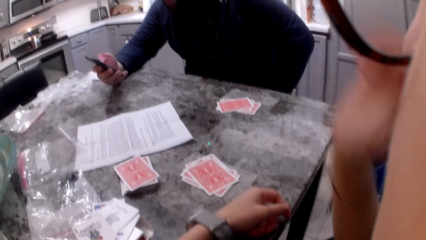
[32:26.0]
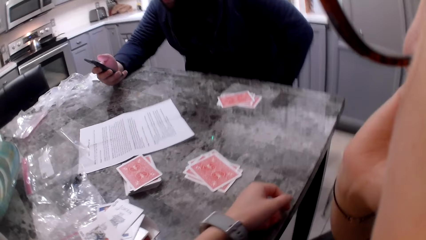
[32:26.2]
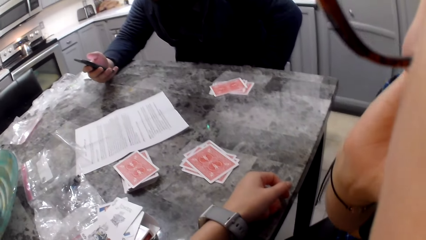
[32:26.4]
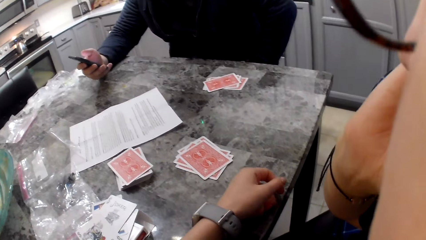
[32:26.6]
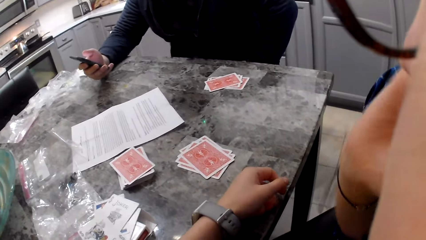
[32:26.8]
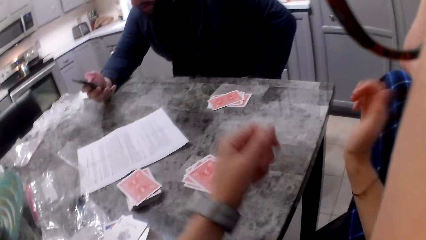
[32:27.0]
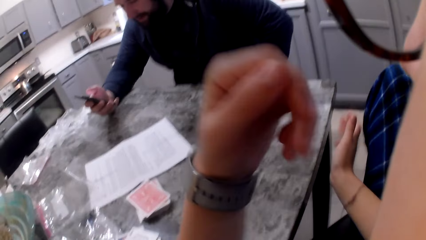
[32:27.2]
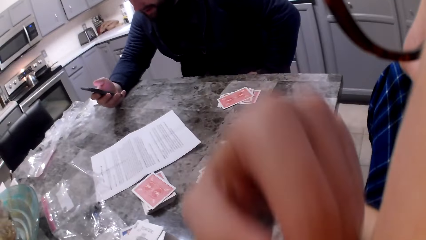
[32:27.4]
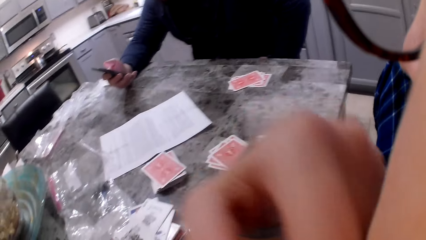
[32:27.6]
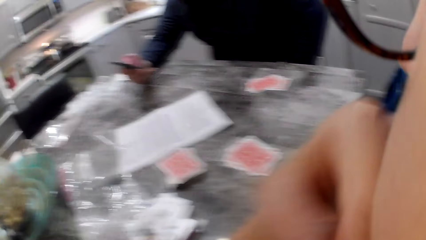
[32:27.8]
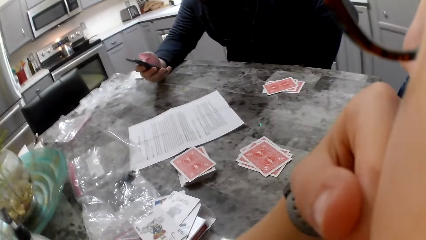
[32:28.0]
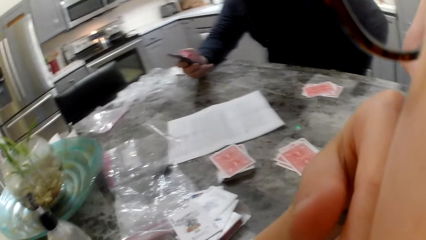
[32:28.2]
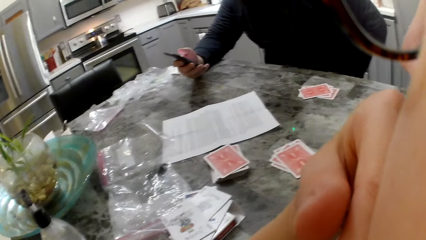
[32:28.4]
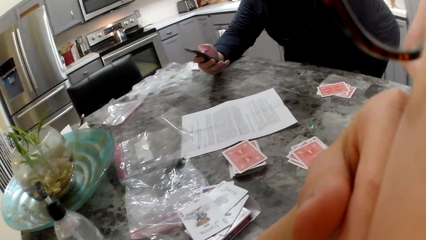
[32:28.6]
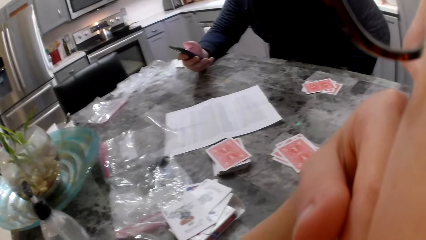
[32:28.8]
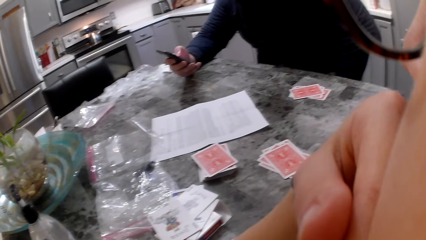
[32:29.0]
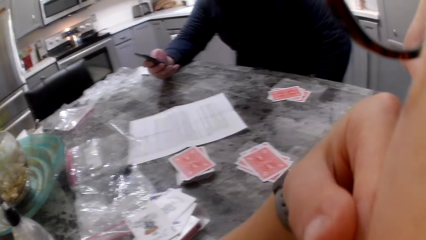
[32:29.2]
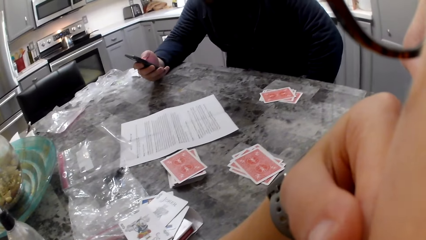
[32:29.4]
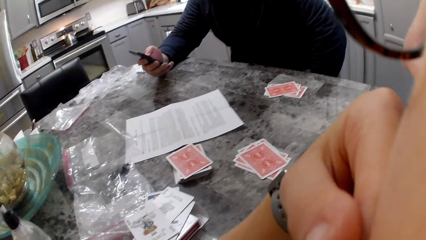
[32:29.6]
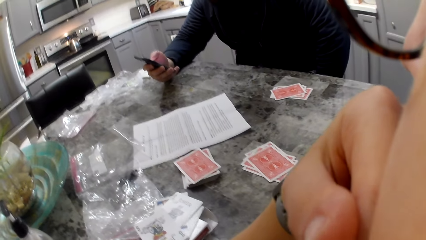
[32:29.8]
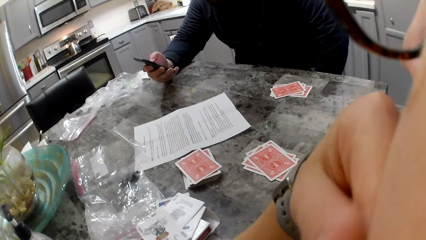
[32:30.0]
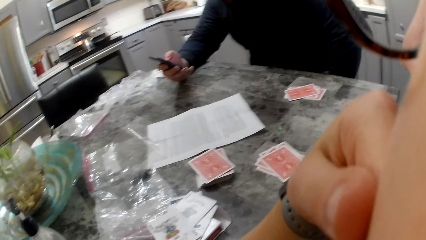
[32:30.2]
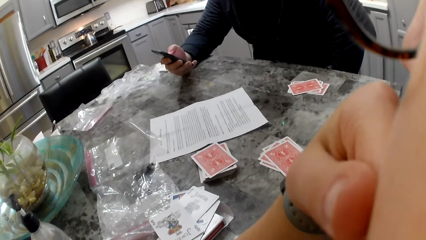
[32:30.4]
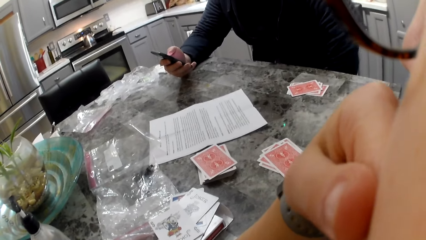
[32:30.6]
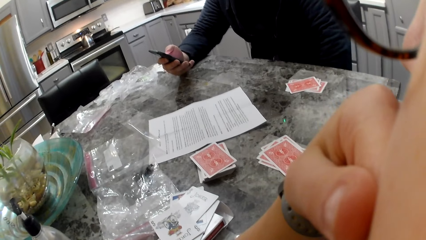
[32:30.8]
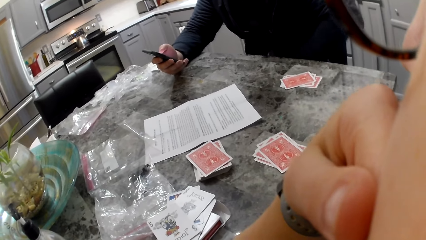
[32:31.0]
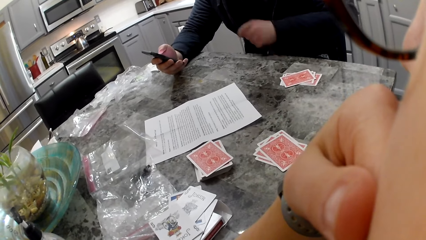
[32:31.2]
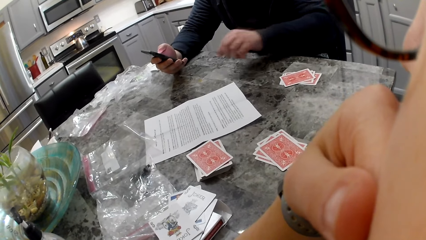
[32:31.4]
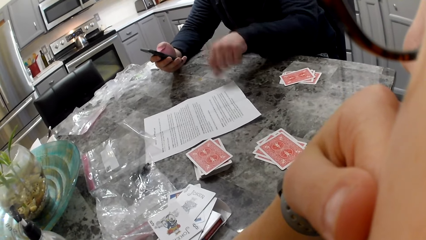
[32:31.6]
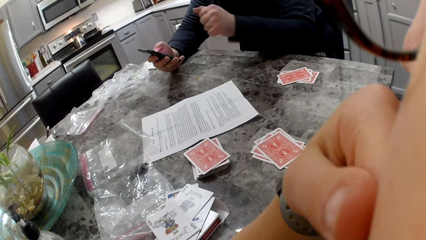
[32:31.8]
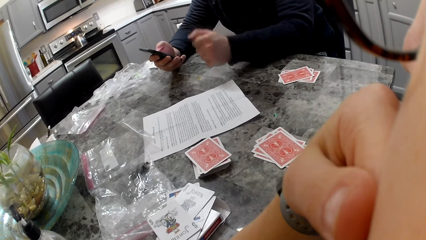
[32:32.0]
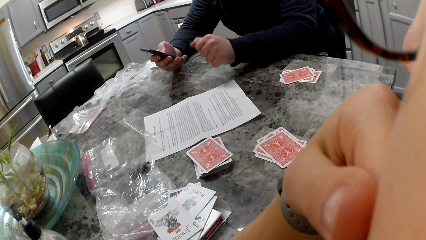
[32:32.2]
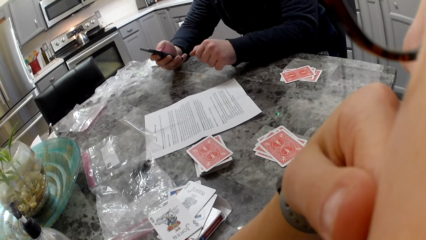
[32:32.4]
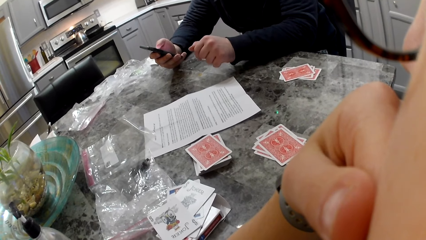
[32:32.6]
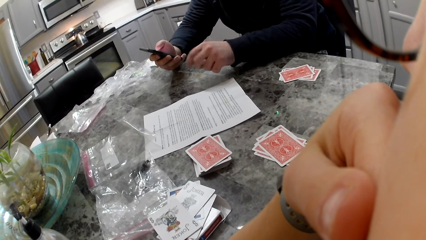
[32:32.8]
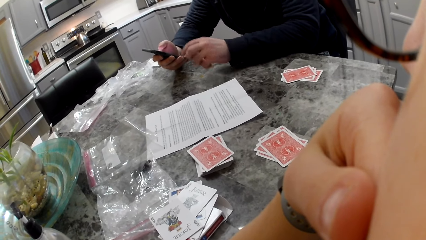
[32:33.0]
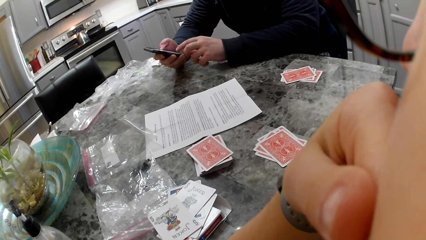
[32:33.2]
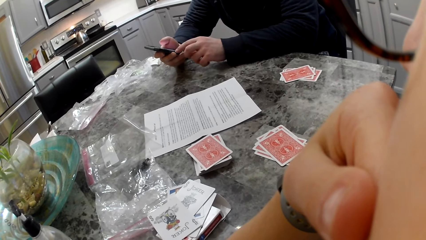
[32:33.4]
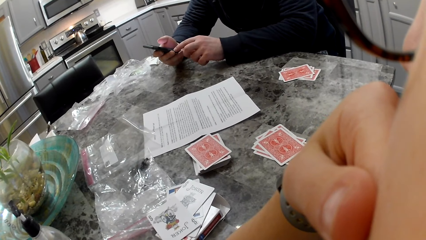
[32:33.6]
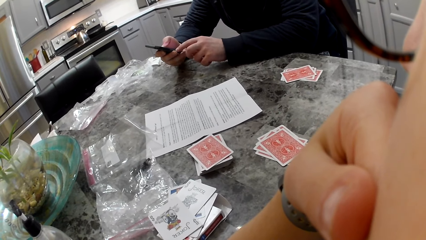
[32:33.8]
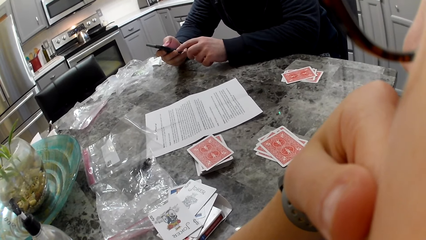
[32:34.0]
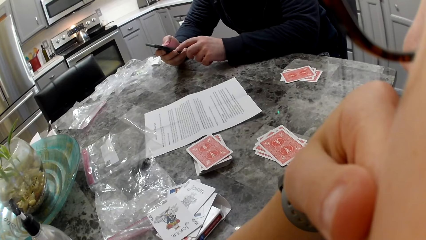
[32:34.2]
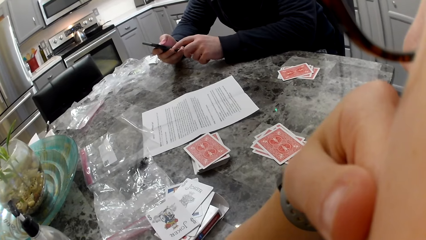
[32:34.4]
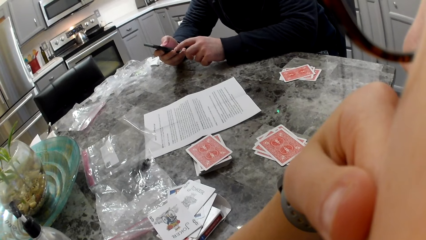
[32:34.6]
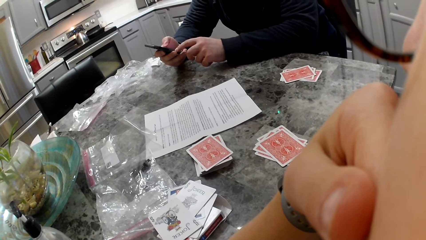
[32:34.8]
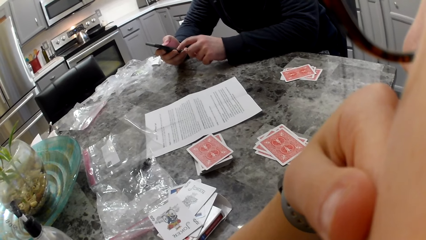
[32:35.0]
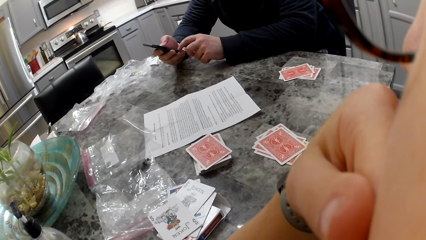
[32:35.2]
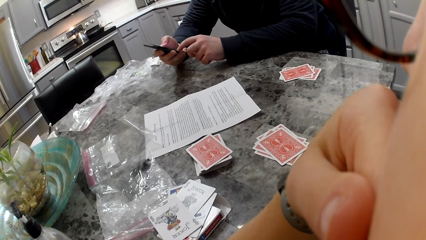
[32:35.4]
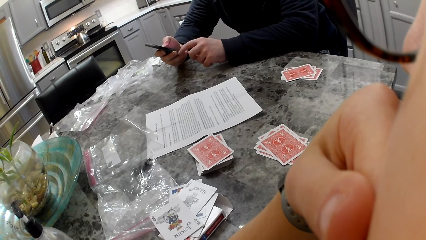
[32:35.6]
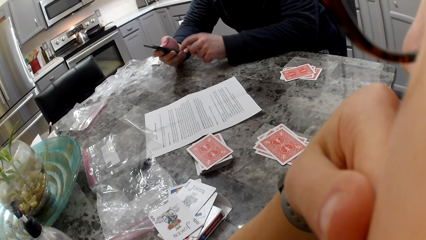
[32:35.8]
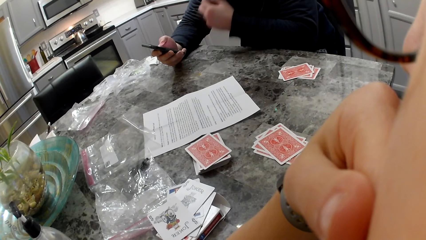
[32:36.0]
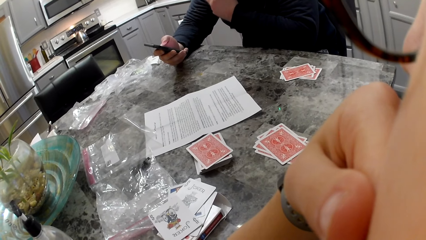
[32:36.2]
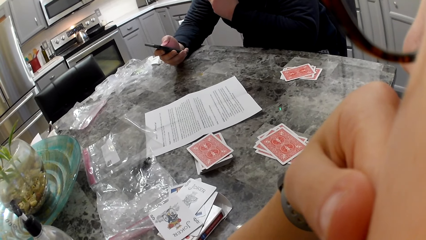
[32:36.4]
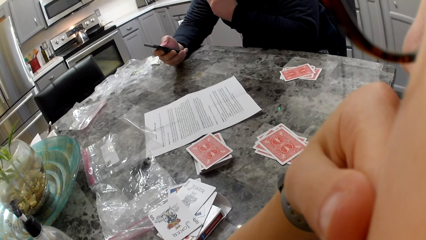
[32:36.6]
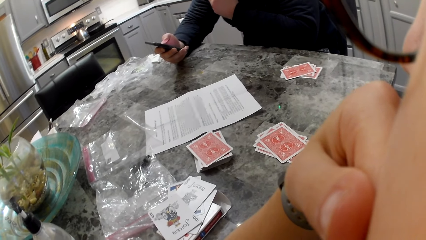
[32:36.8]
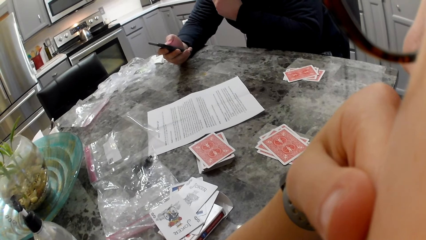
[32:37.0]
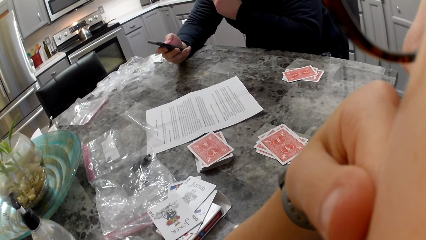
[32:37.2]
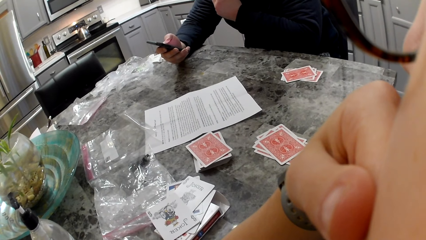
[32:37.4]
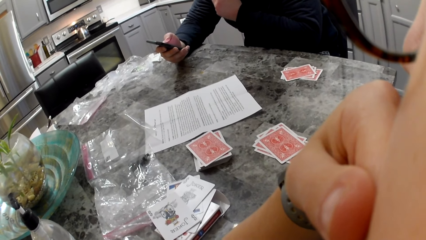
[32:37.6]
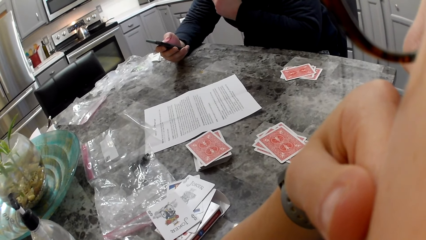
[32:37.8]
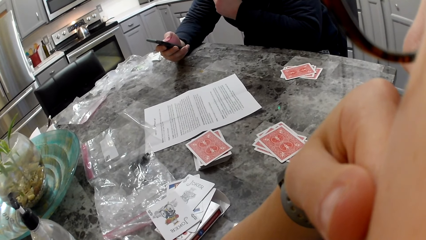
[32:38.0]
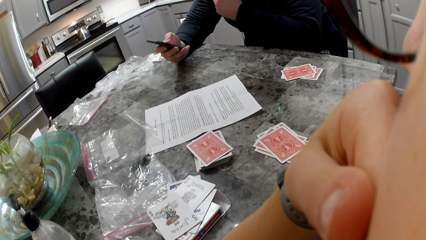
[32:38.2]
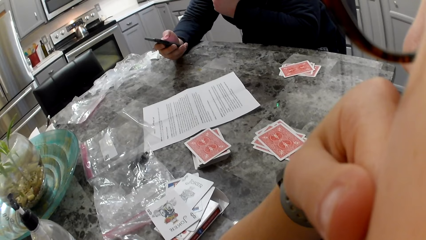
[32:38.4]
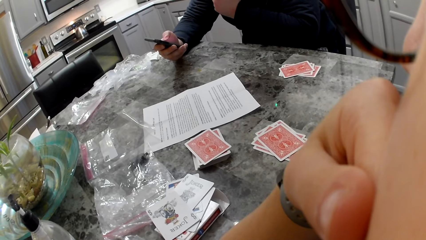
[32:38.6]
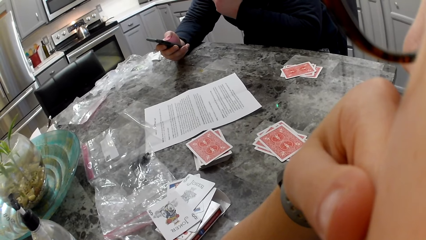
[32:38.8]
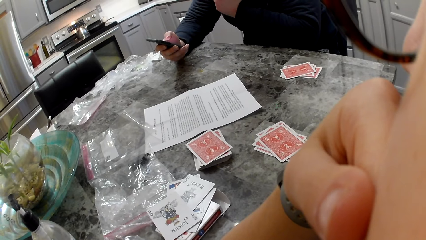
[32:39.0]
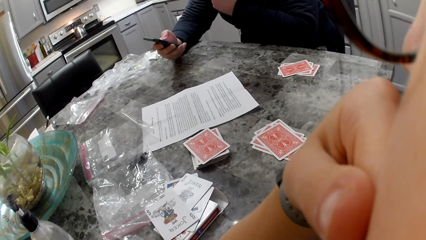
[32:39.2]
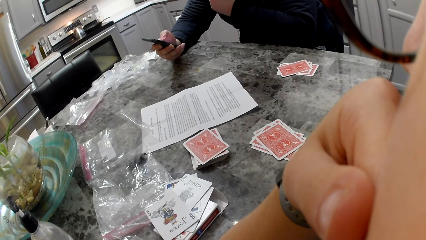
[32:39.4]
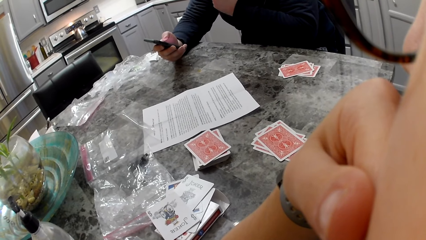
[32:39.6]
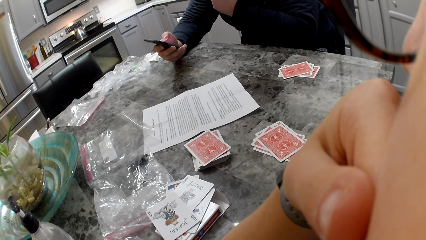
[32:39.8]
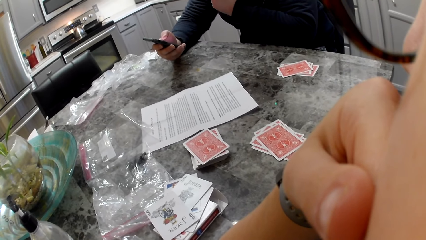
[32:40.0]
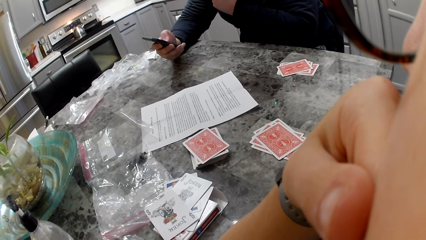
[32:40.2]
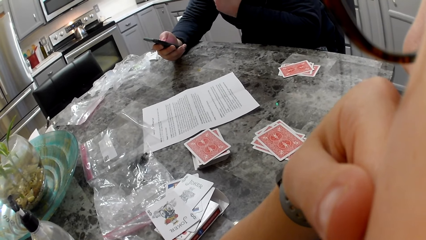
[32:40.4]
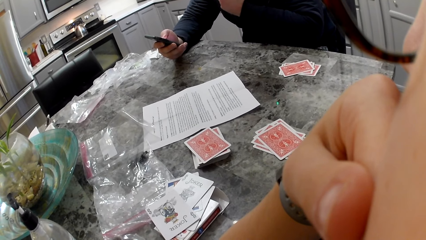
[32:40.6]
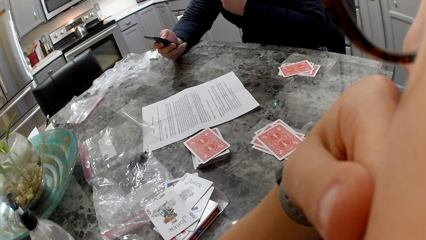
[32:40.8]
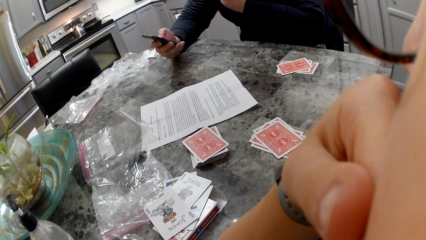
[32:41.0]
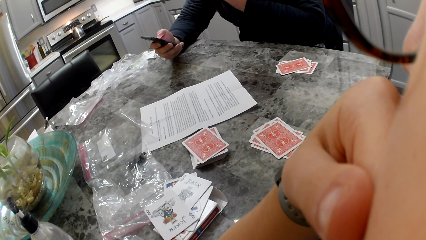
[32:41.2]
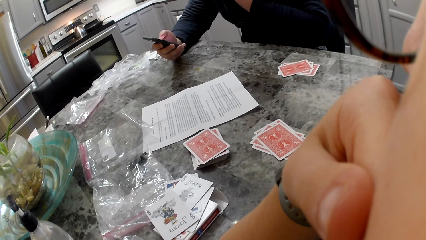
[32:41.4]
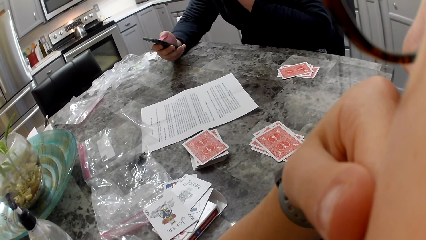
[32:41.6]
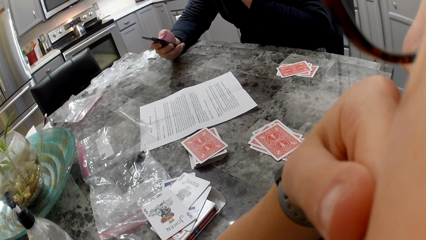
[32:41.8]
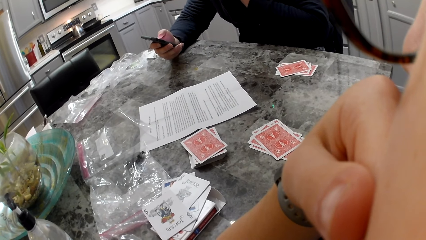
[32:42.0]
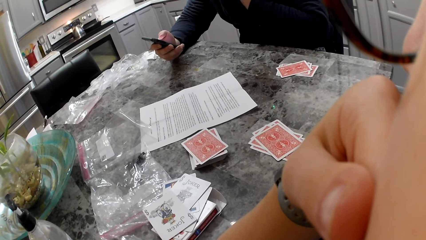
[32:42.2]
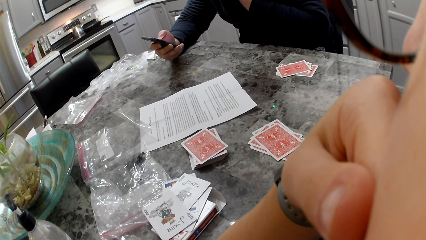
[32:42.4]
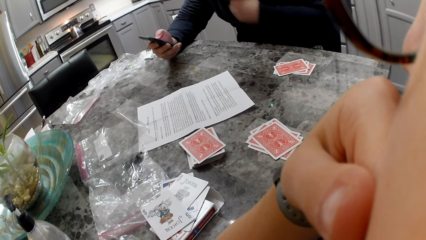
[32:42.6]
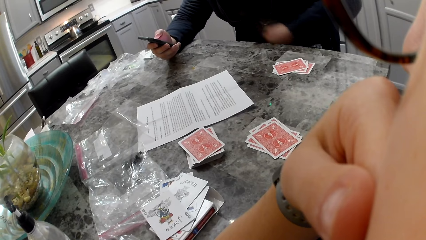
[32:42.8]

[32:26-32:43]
The camera wearer lifts a hand to the face. She adjusts the glasses. She touches her face with her right hand. She drops the hand back. She lifts the other hand. She touches her face with her left hand. She holds the hand on the face. A man operates a phone. The man rests his left hand on the counter. The man touches his face.
